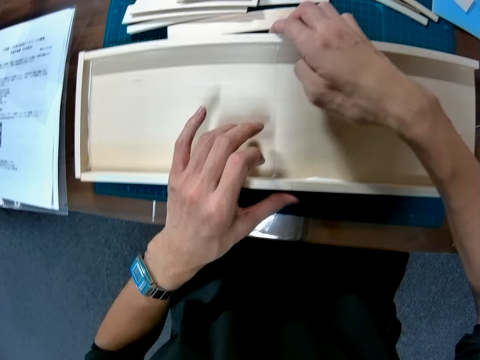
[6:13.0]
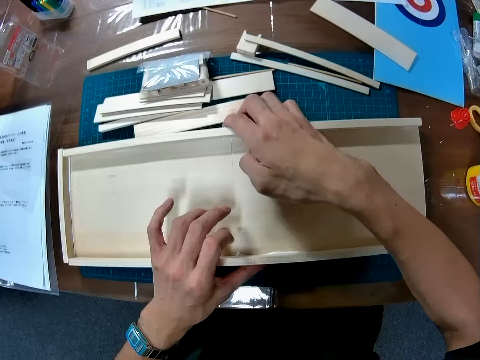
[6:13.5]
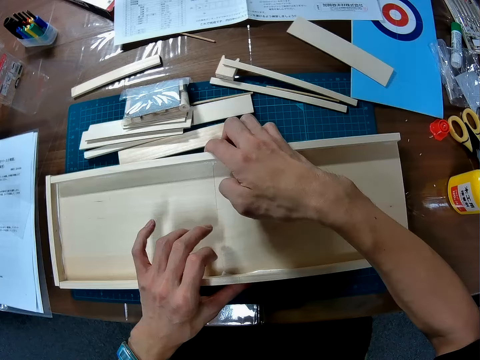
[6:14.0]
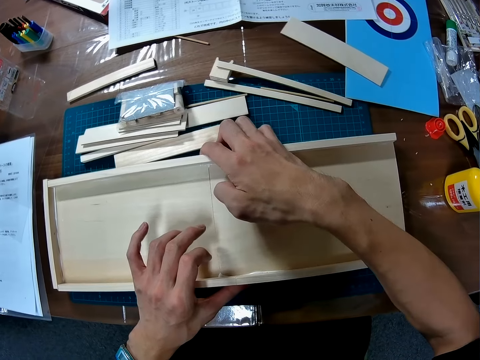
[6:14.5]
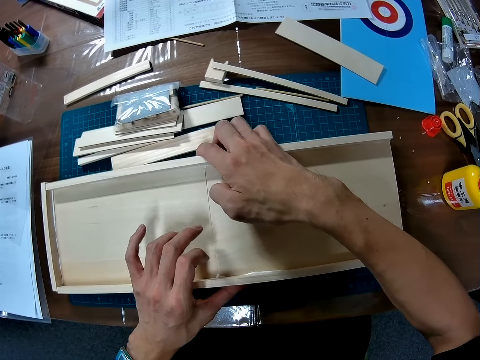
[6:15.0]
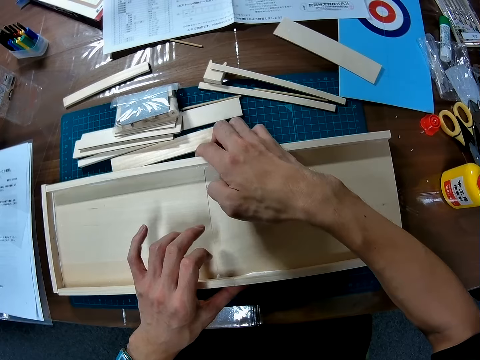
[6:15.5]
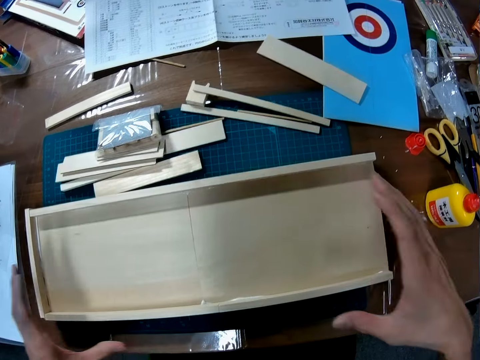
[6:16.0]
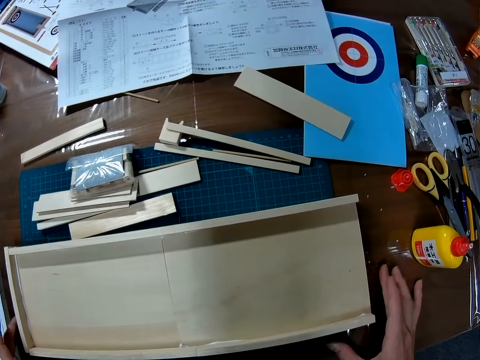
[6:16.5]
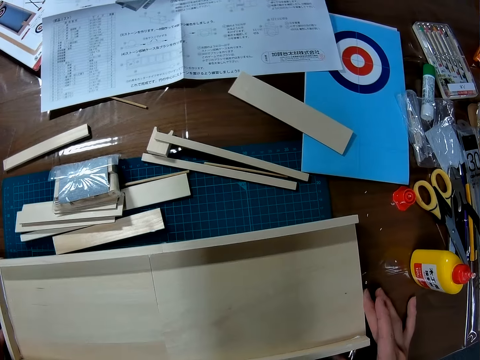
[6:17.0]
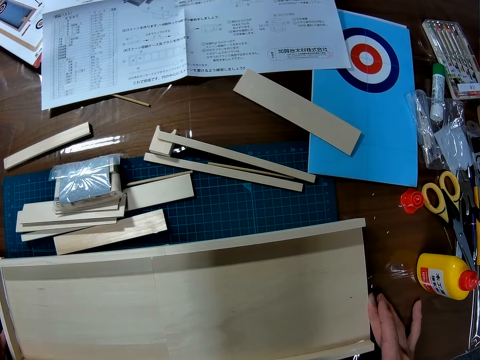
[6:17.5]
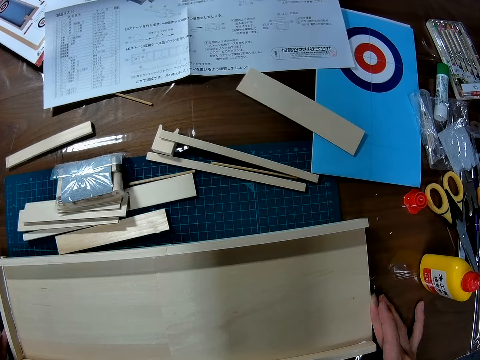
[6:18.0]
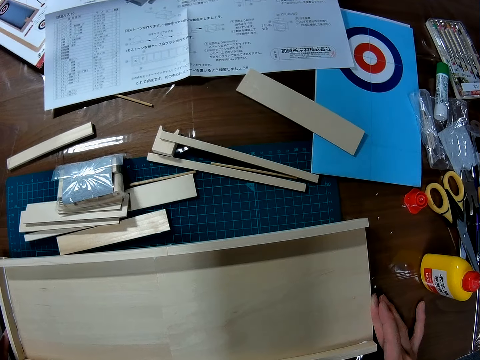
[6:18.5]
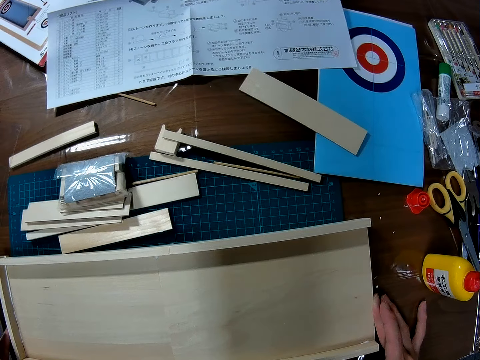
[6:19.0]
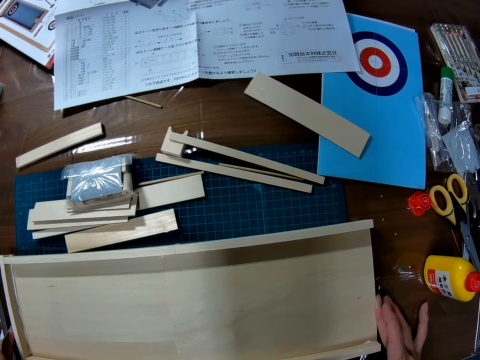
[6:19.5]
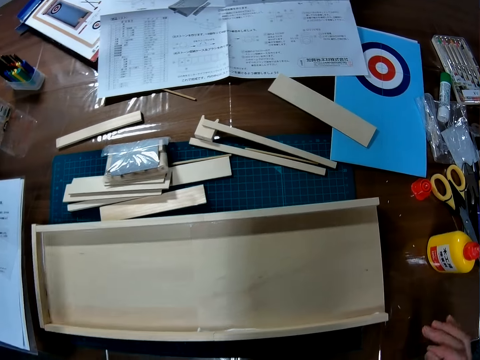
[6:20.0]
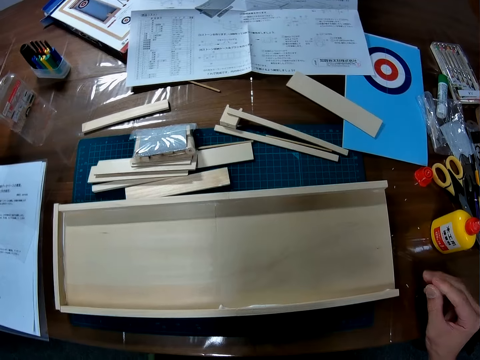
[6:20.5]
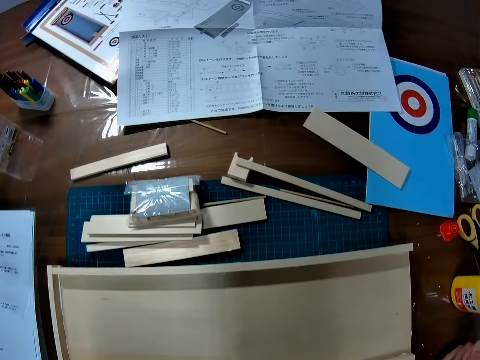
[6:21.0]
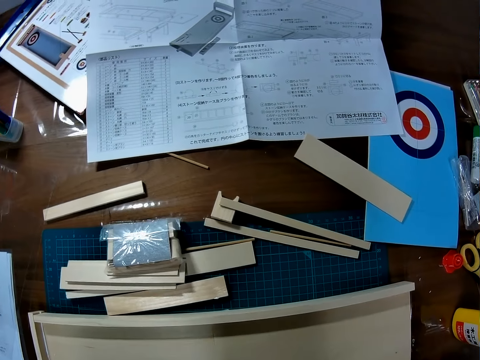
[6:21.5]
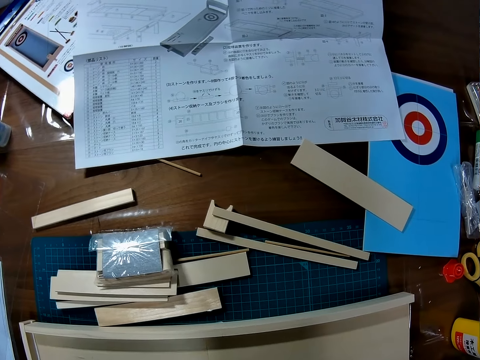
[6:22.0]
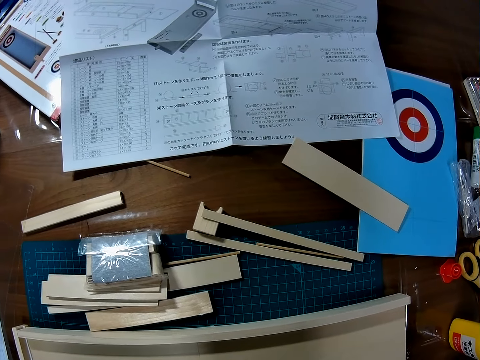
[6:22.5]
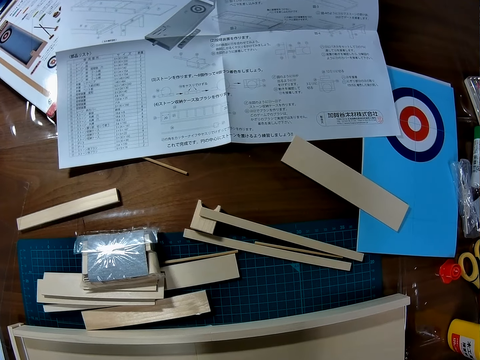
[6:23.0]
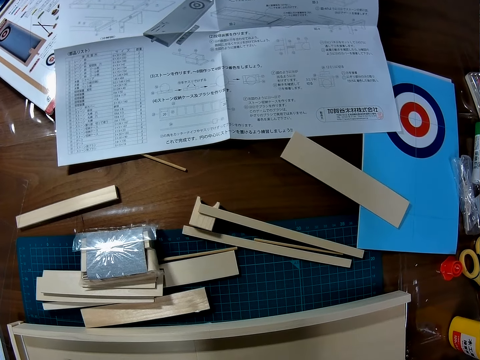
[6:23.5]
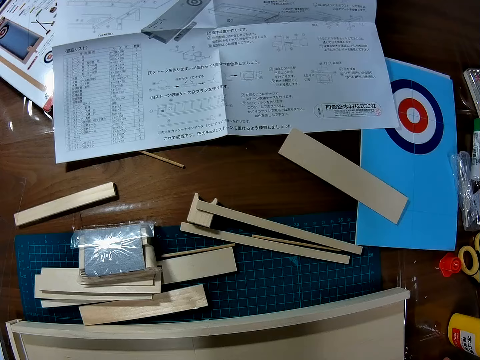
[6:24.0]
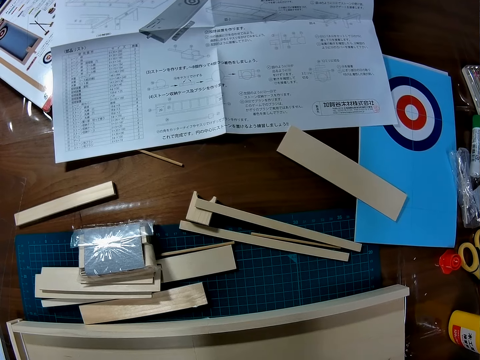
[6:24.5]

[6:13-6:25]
The camera wearer looks around a table. He removes his hands from the wooden mechanical models.

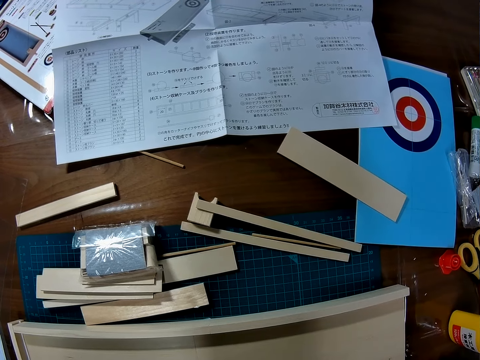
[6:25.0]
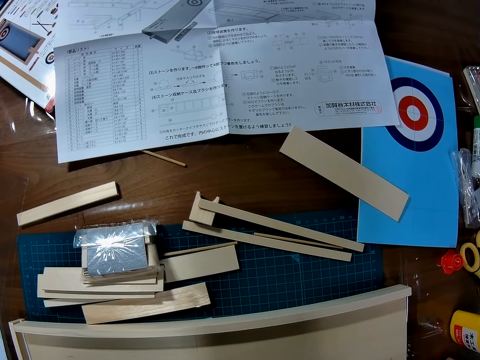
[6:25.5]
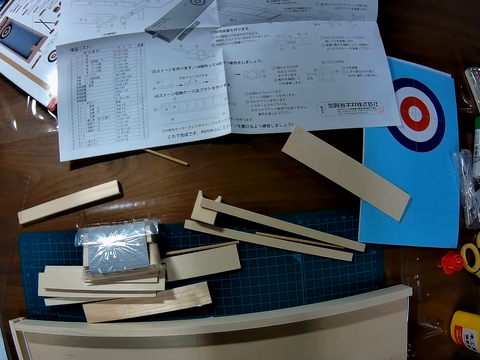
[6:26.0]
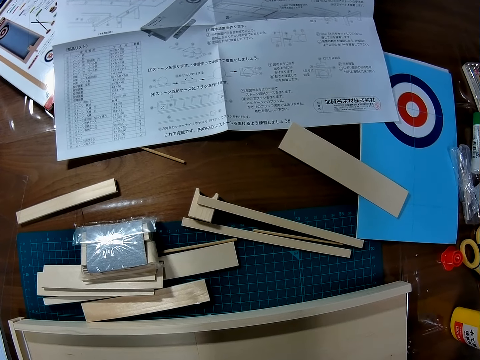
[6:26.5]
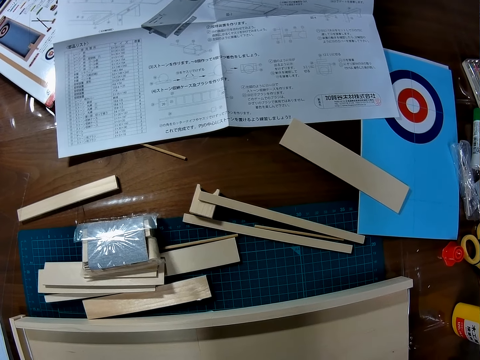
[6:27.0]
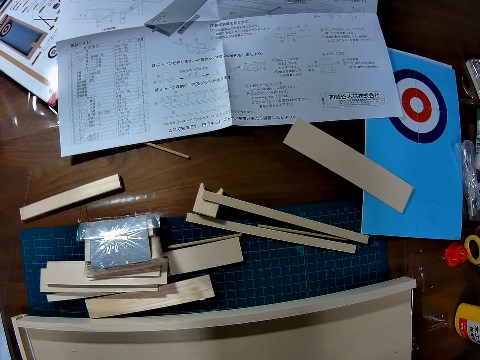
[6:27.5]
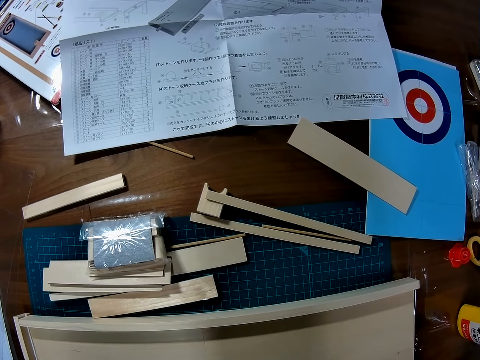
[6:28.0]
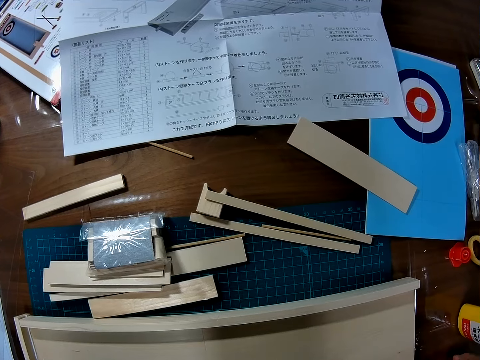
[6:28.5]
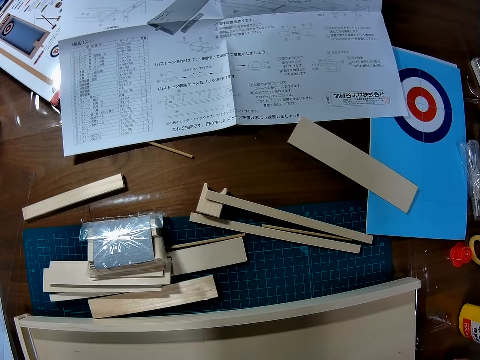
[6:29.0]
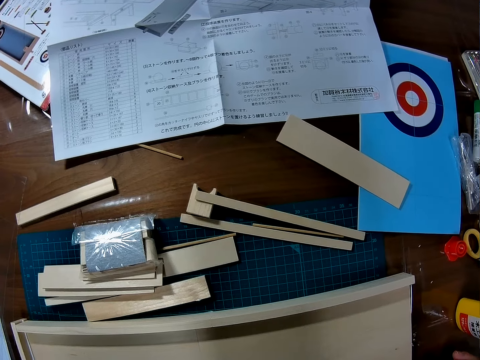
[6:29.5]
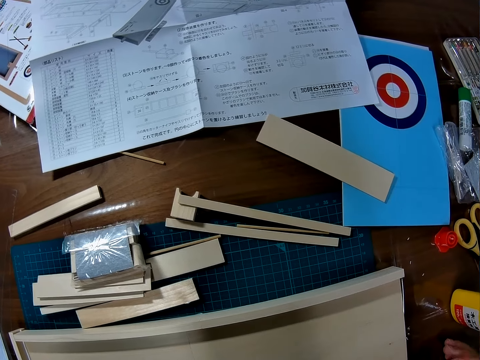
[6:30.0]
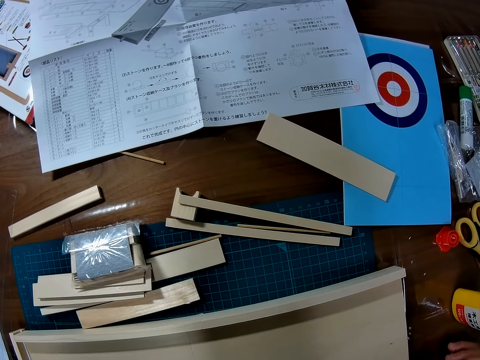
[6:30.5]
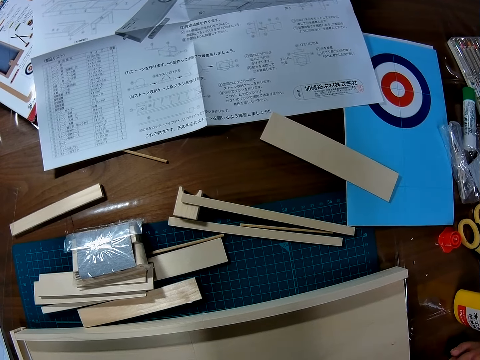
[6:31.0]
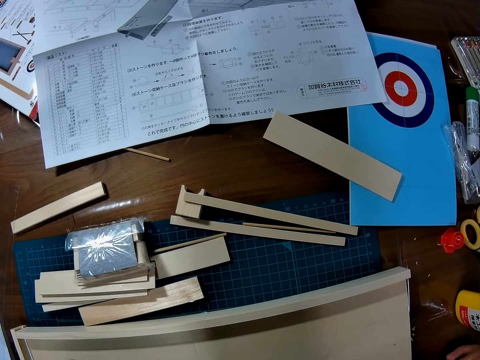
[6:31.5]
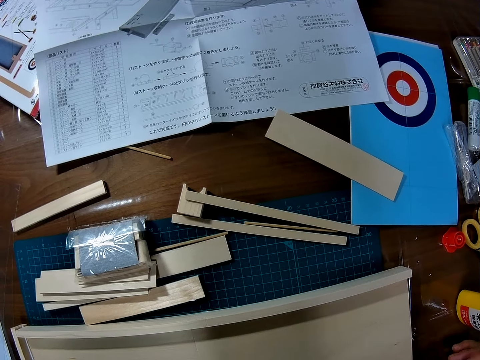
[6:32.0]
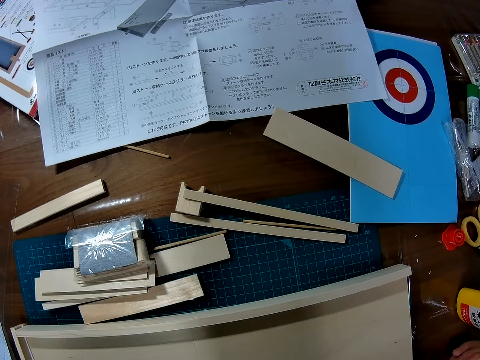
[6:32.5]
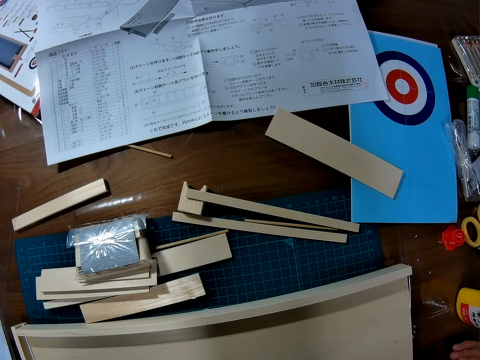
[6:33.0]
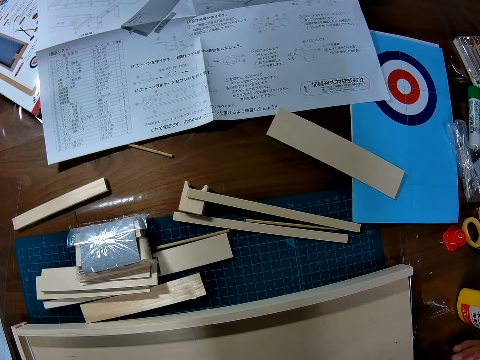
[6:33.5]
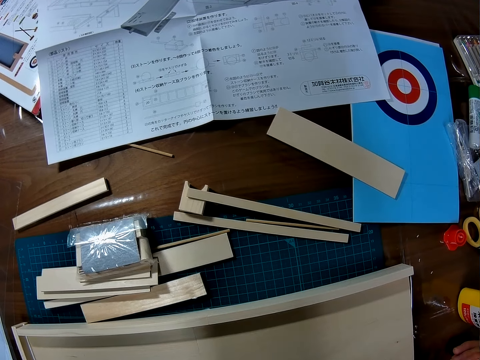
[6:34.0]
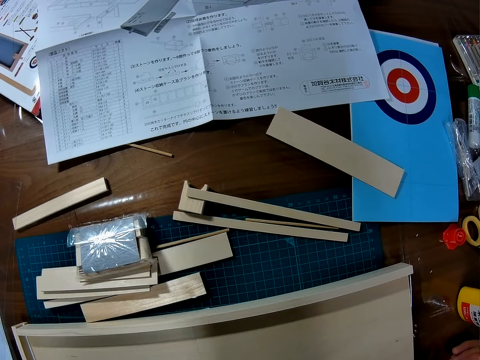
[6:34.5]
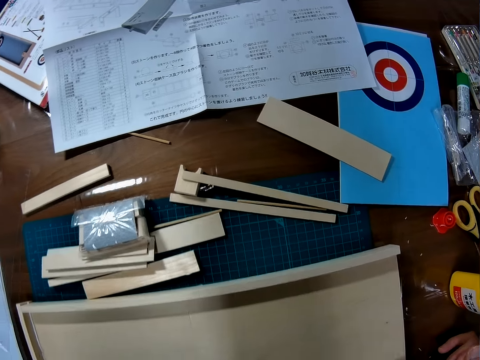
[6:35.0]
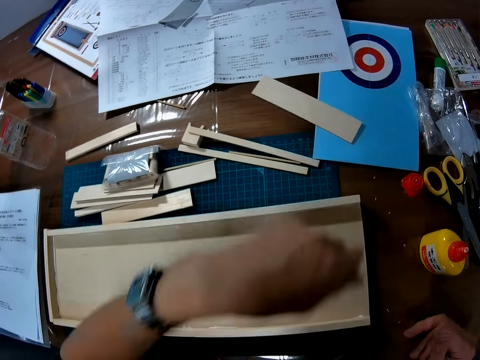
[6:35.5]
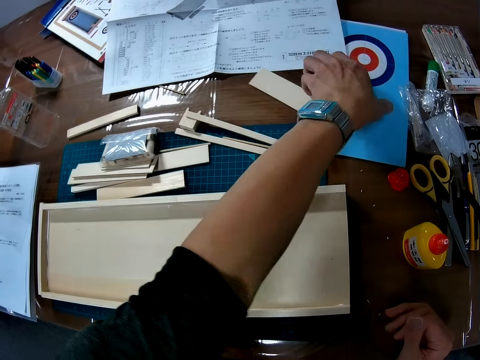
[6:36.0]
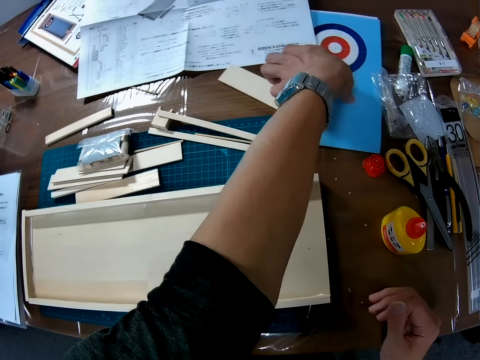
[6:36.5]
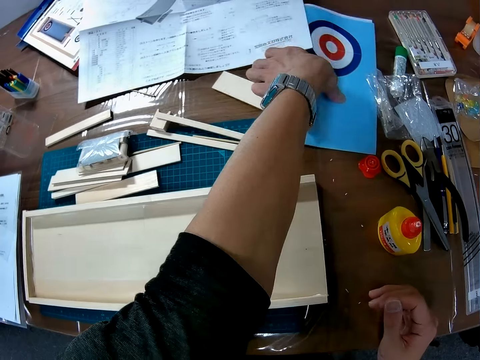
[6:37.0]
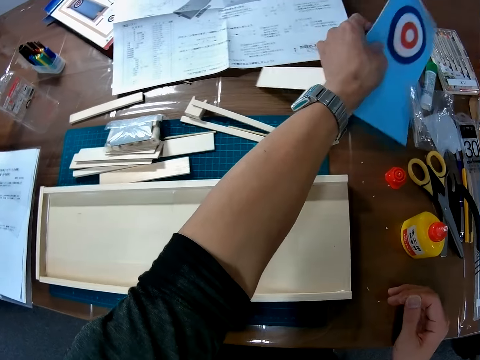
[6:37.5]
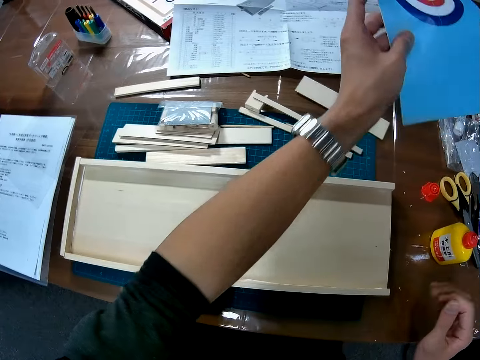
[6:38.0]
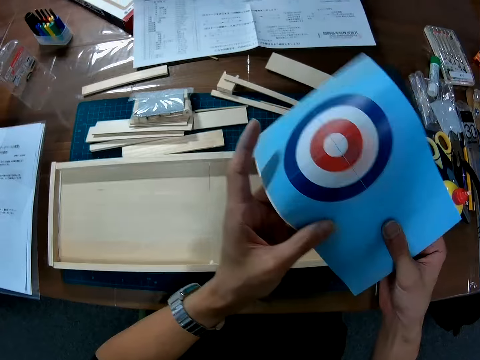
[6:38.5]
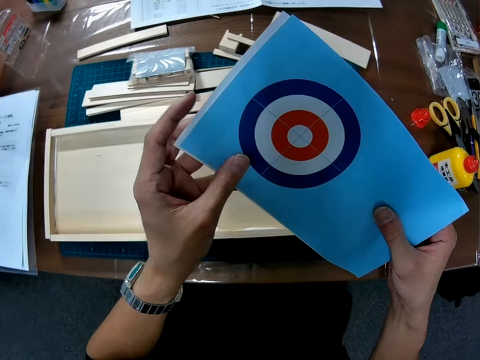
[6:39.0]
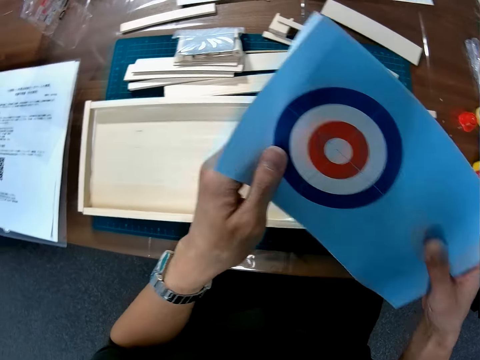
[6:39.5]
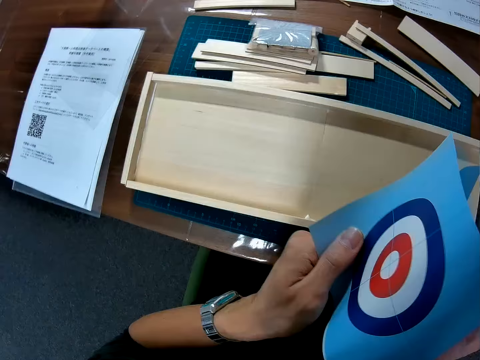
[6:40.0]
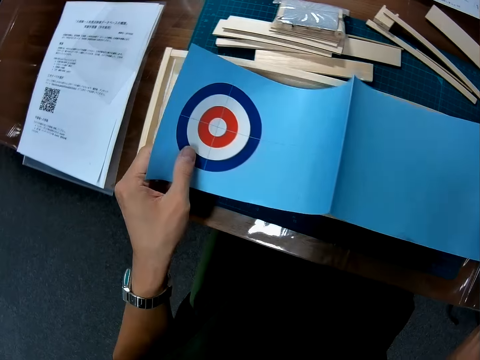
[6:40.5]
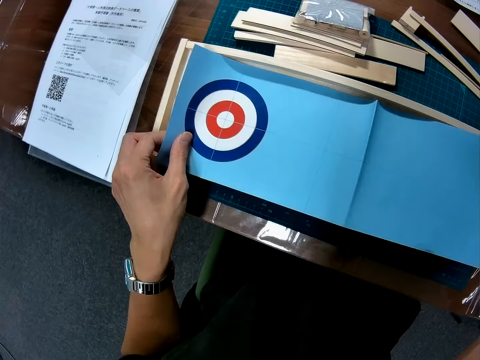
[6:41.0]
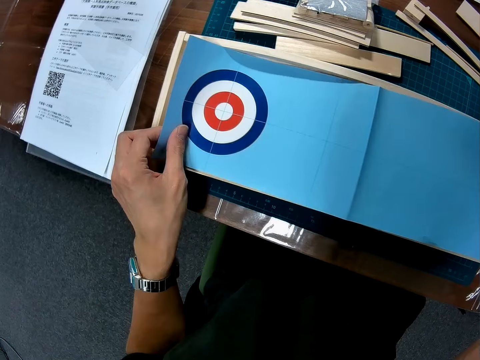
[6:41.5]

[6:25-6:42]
The camera wearer moves a hand around a table. They look around the table. They move a hand around the table. They pick up a piece of paper on the table. They spread the paper on the wooden mechanical models with a hand.
